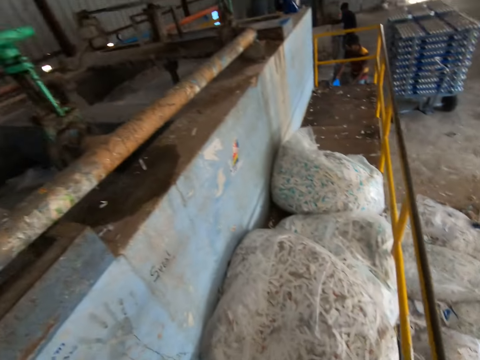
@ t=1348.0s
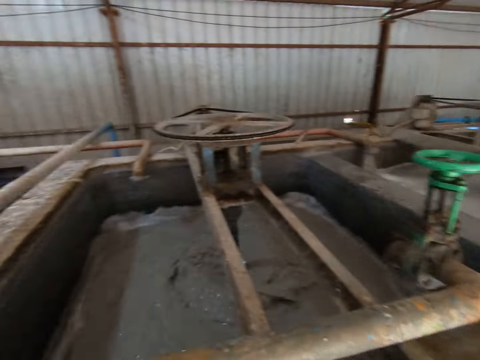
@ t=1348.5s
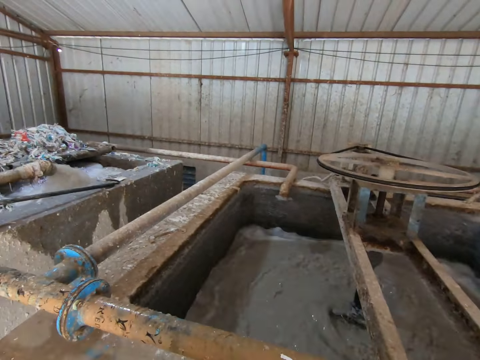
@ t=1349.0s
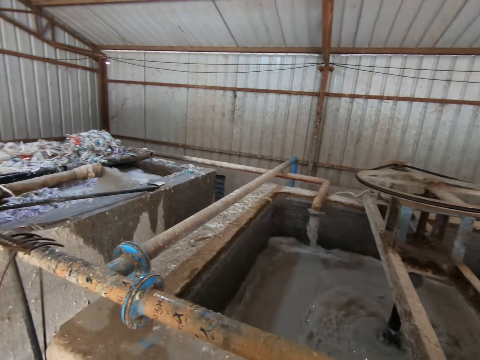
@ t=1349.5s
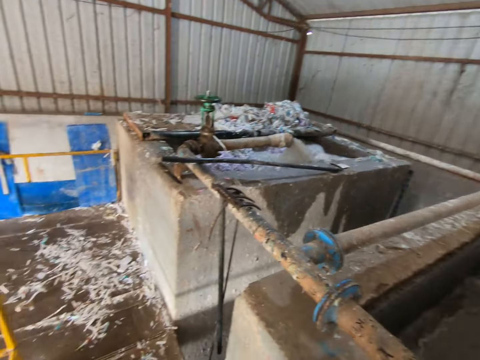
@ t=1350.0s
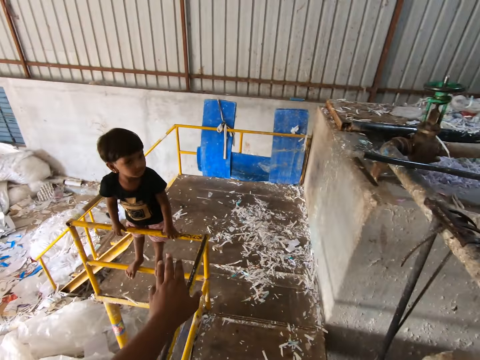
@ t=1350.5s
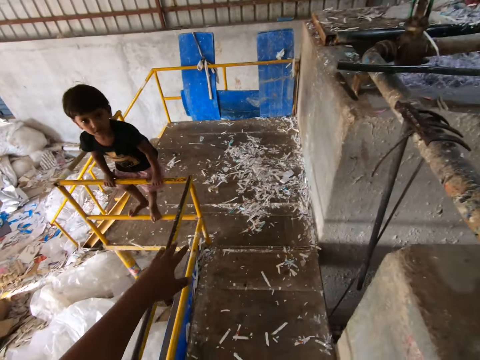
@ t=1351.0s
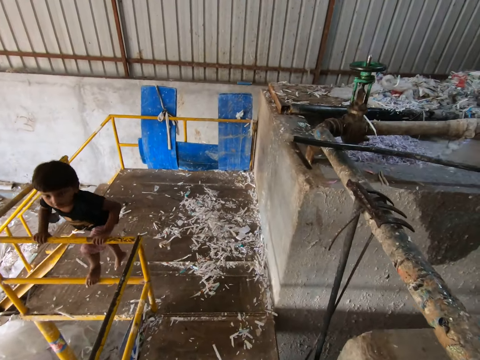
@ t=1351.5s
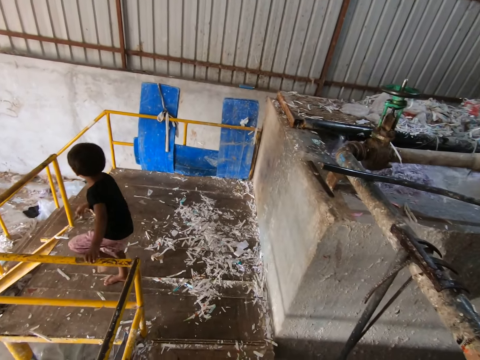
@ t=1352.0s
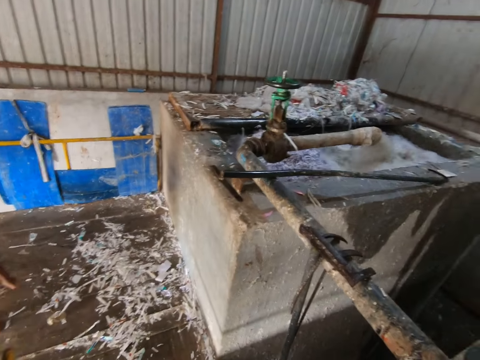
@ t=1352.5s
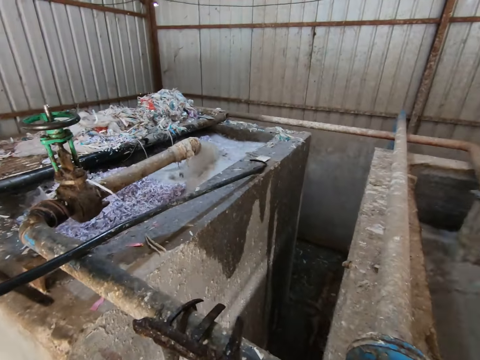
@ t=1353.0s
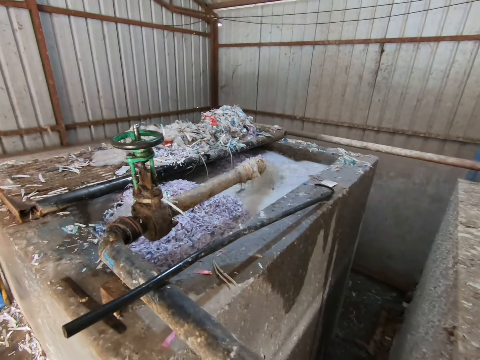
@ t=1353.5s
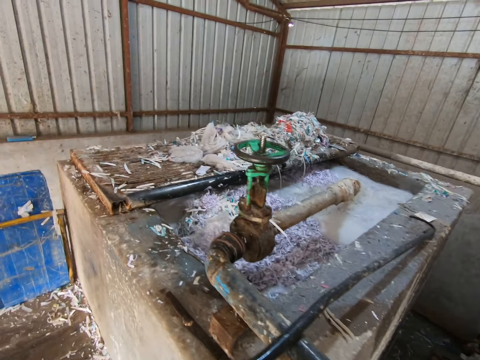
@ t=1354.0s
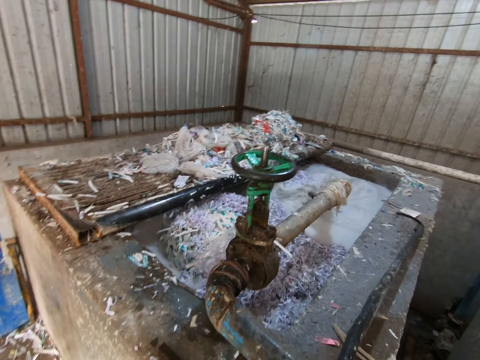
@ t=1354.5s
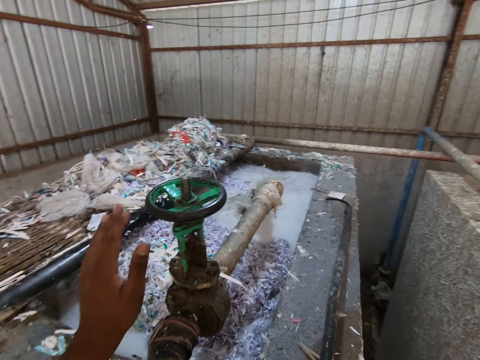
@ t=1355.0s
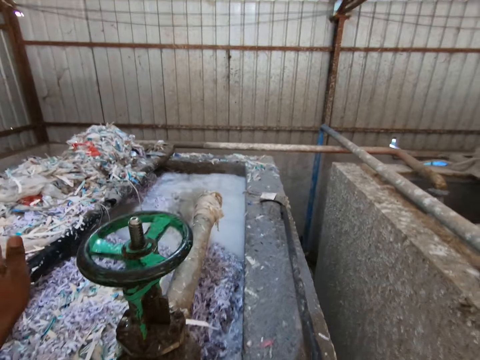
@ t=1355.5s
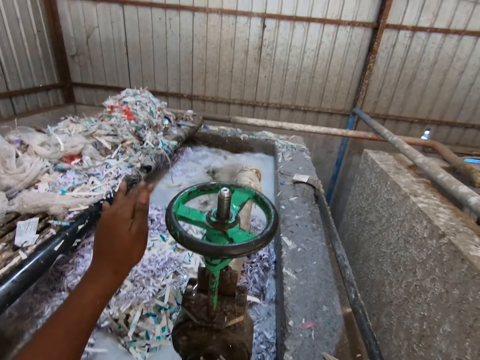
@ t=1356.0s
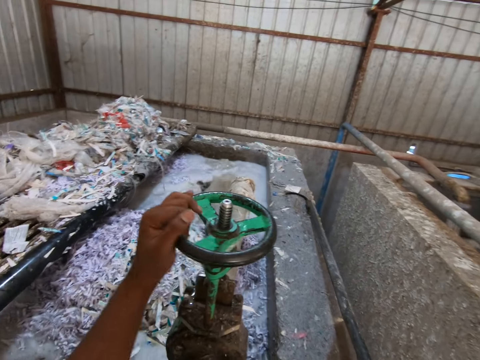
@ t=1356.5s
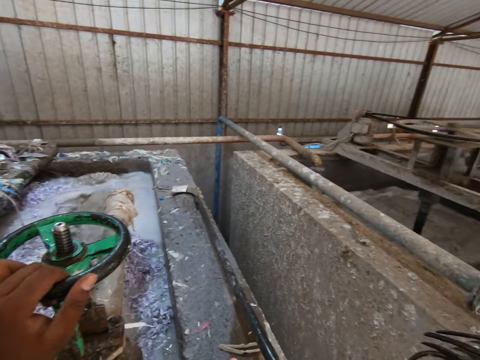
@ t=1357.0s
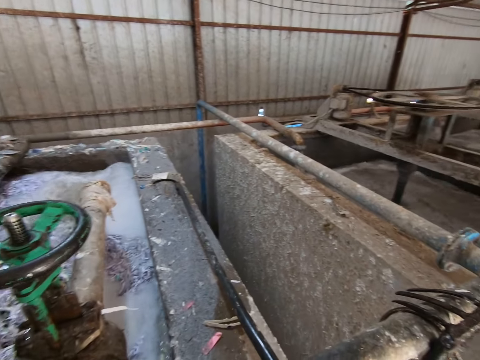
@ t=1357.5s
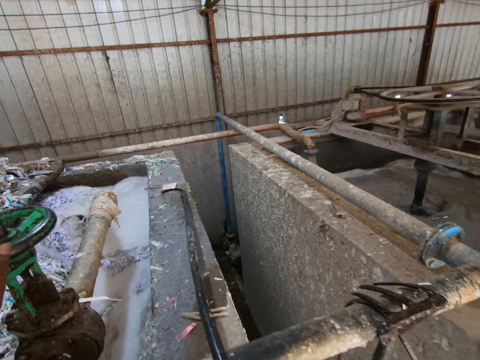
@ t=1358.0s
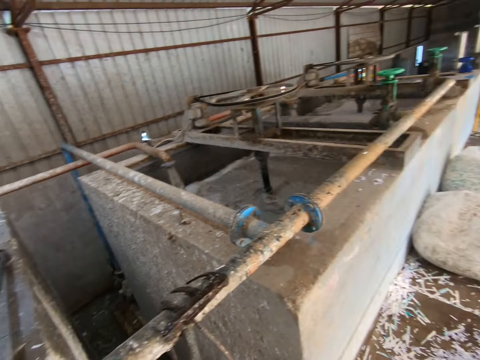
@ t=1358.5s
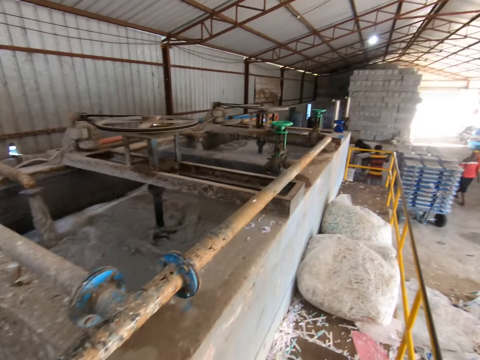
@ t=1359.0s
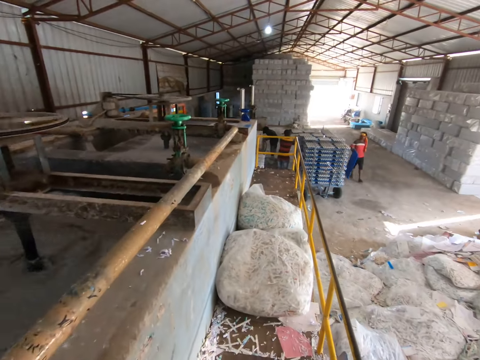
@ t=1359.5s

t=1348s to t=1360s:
The camera wearer talks with the boy. He looks around the room. The boy drops from the railing of the walkway. The camera wearer spins the pipe valve with his left hand.

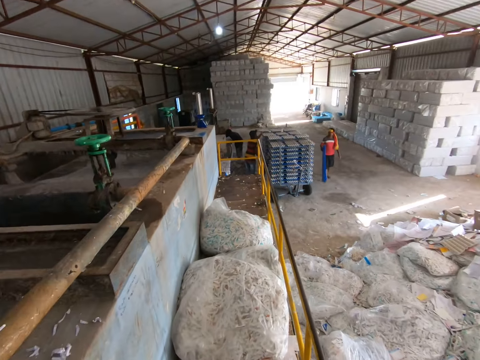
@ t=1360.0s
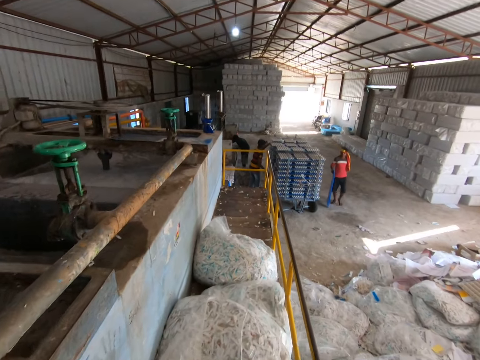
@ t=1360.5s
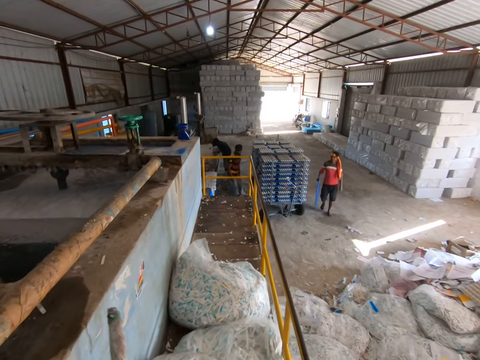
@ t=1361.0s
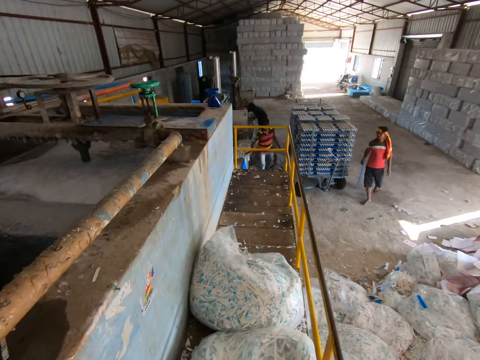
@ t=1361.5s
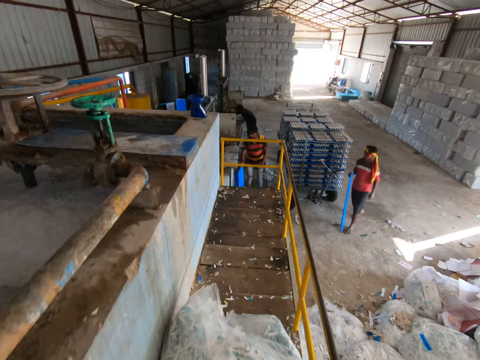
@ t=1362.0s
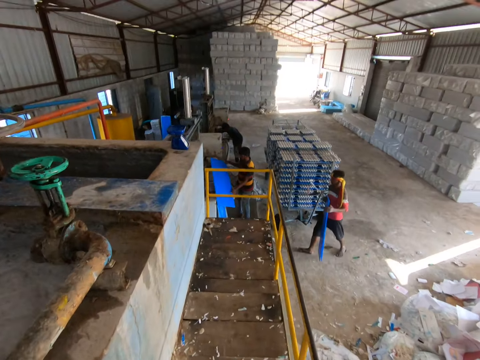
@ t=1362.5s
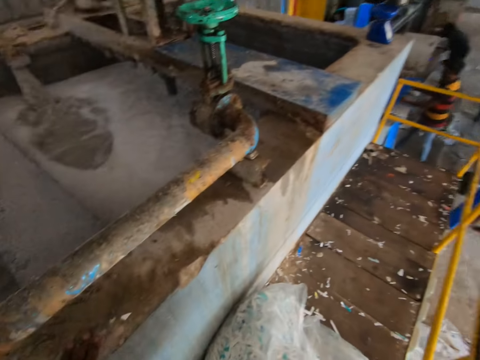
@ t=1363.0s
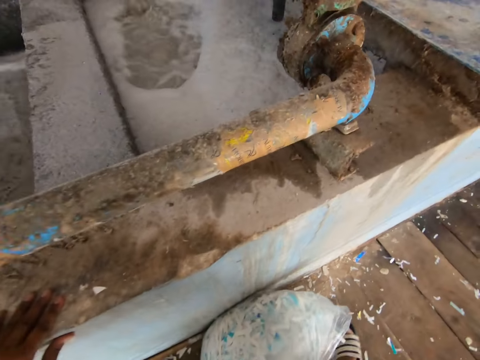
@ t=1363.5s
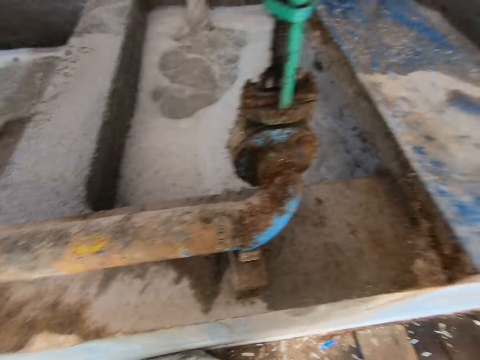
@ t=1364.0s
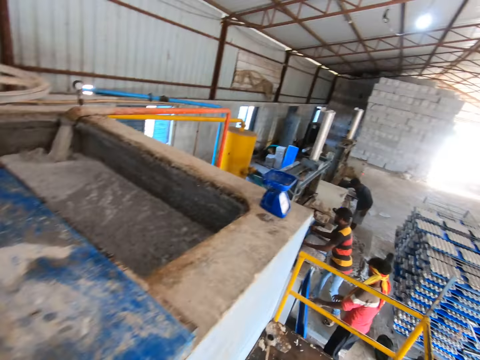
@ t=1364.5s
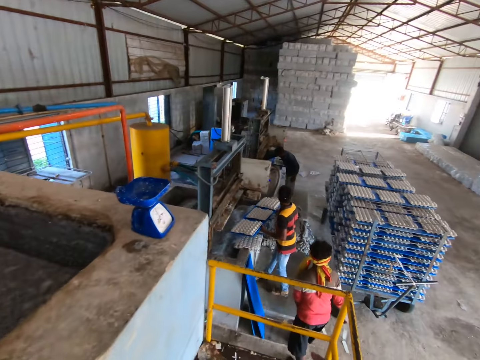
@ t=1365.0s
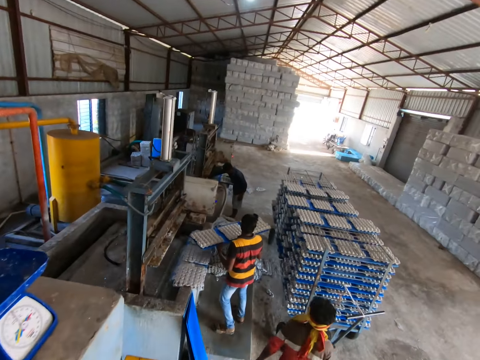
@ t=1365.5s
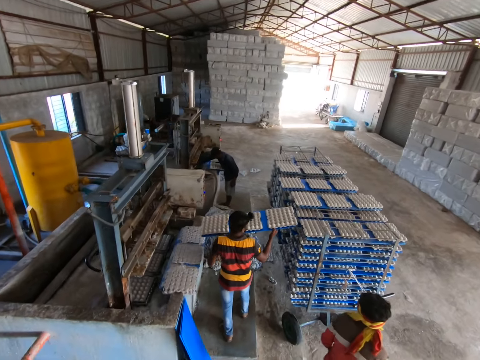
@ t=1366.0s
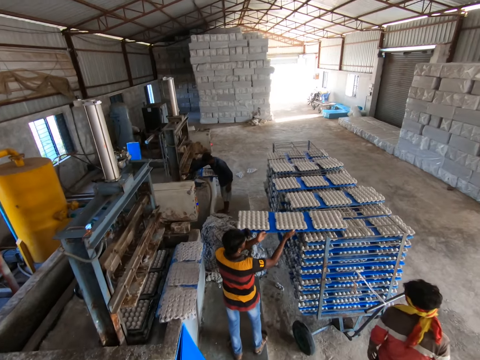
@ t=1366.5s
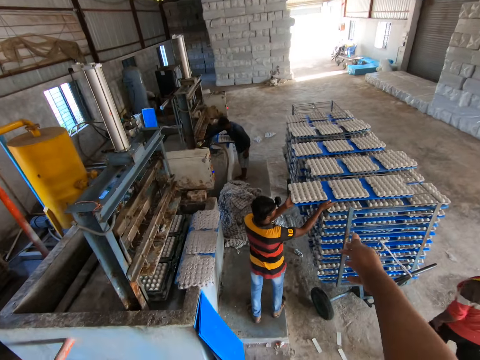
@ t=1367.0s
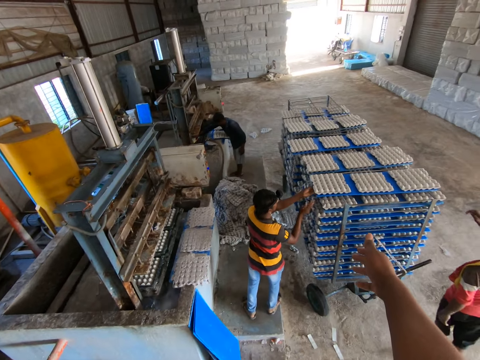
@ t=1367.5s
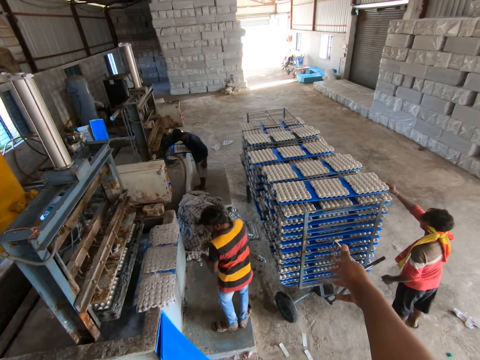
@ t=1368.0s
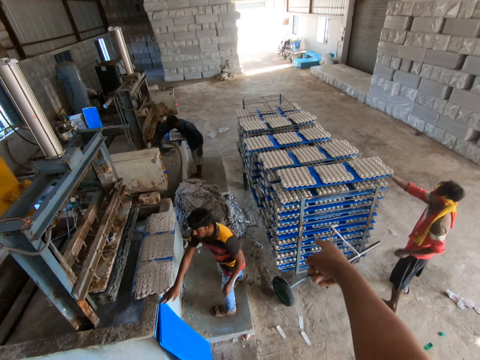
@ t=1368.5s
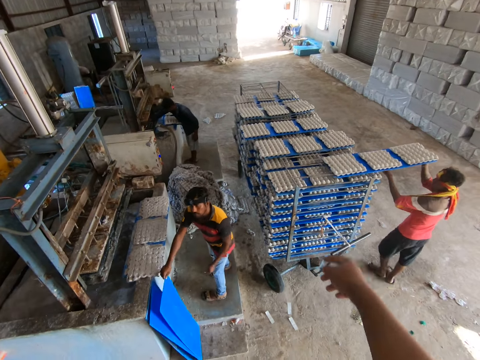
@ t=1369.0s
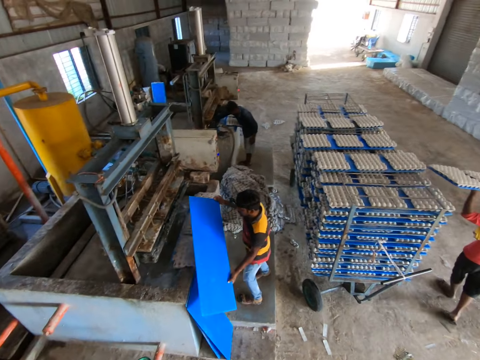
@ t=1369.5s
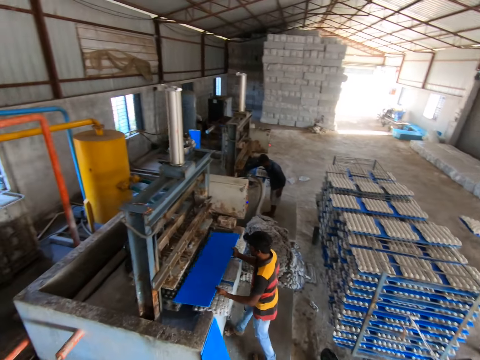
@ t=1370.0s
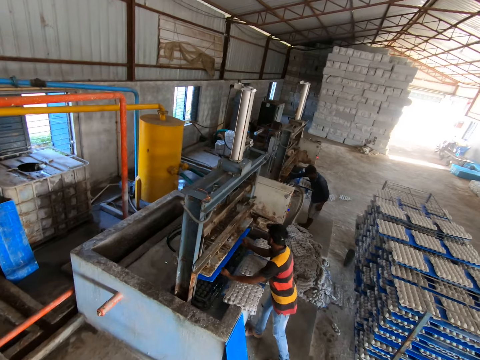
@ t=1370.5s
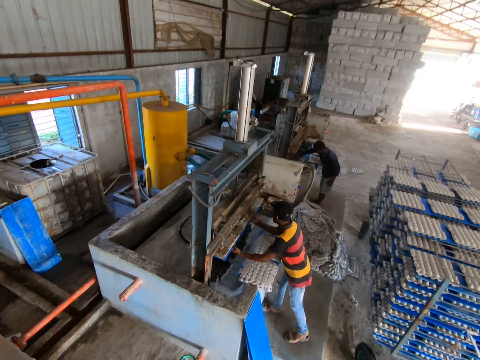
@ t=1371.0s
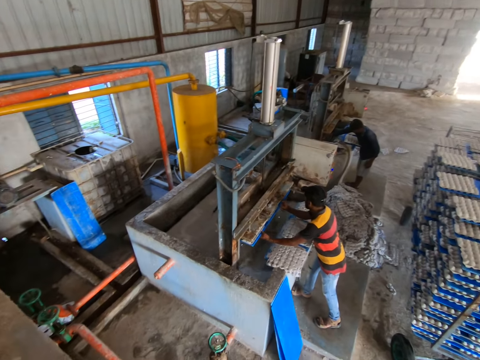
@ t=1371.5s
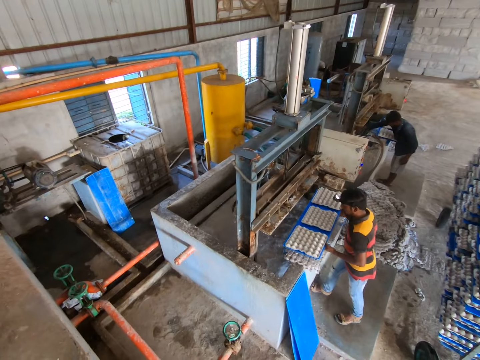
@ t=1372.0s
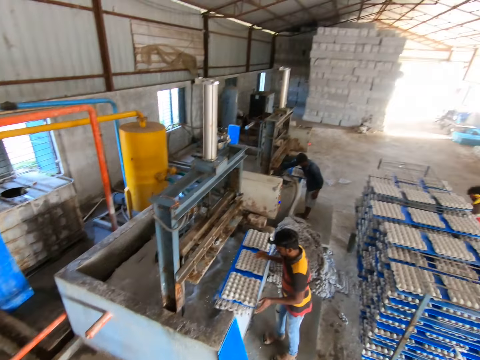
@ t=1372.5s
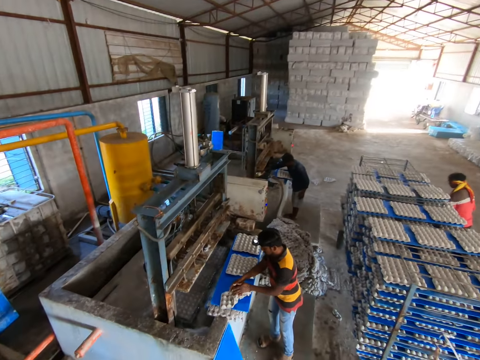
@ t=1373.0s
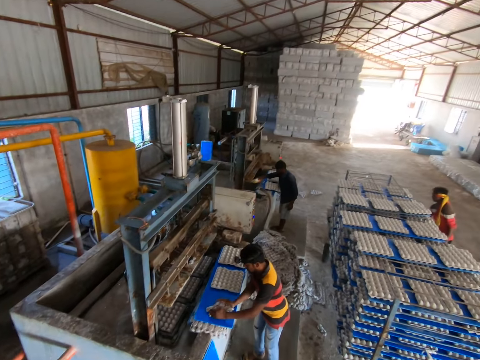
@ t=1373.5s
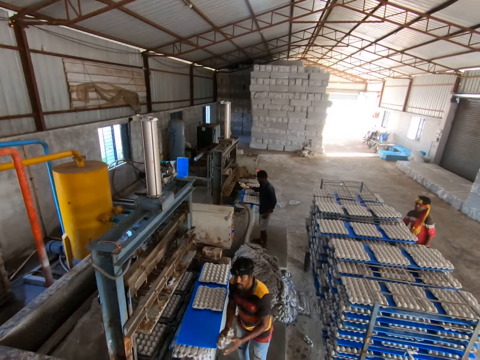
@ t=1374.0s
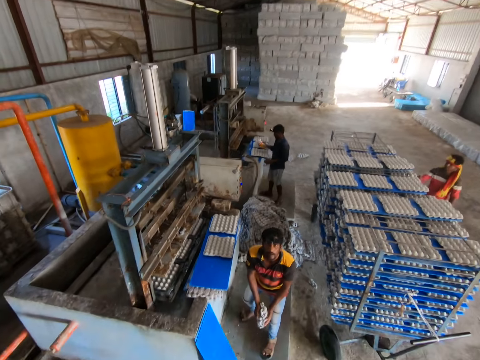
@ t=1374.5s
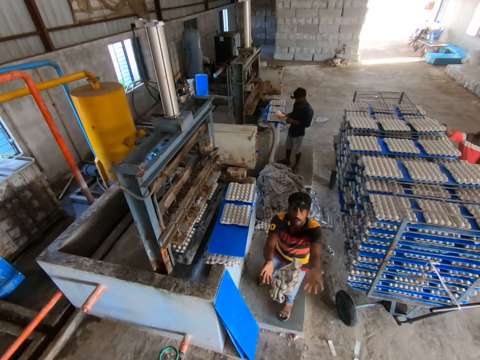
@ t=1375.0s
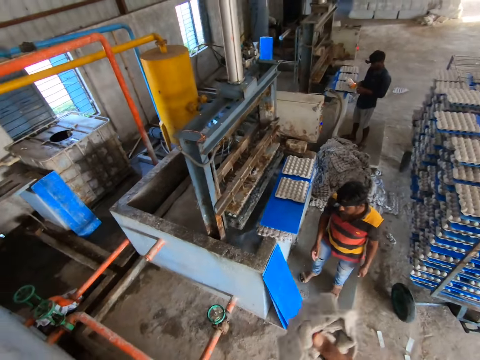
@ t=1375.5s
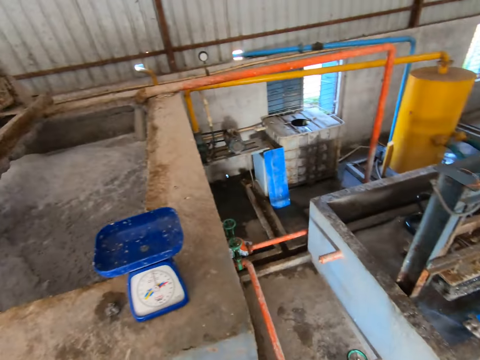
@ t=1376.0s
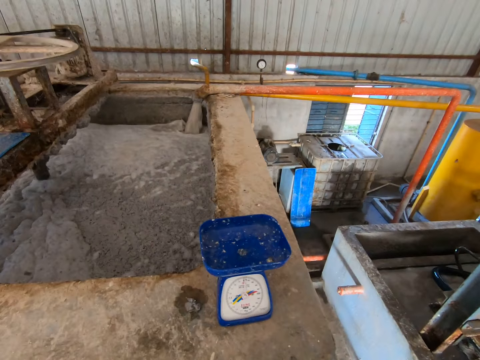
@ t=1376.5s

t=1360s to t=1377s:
The camera wearer puts the stick on the hole edge. They walk over the bags of paper waste on the walkway. They interact with a man. Another man drops a plastic board on a stack of plastic boards on the floor with both hands. The first man picks some egg crates from the egg crate machine with a plastic board in his hands. A third man walks from the stack of plastic sheets to a rack conveyor. A fourth man drops the plastic sheet of egg crates on the rack conveyor with both hands. The camera wearer makes a gesture. The third man holds the plastic sheet of egg crates with his right hand and pulls the plastic sheet of egg crates with his right hand. The fourth man takes a plastic sheet from the stack of plastic sheets on the floor with his right hand. The third man carries the plastic sheet of egg crates from the rack conveyor with both hands. The fourth man holds the plastic sheet with both hands, puts the plastic sheet into the egg crate-making machine with both hands, takes egg crates from the egg crate-making machine with the plastic sheet in both hands, places the plastic sheet of egg crates on a pavement with both hands, folds an egg crate on the plastic sheet with both hands, takes the egg crate from the plastic sheet with both hands, and throws the egg crate to the camera wearer with both hands. The camera wearer catches the egg crate with both hands from the man.
